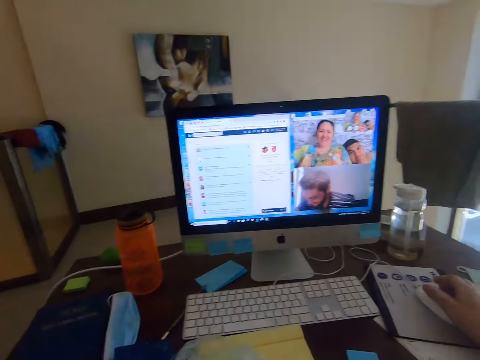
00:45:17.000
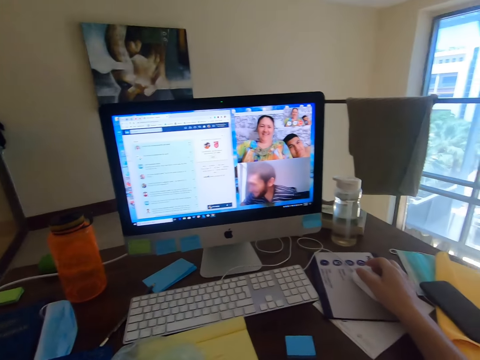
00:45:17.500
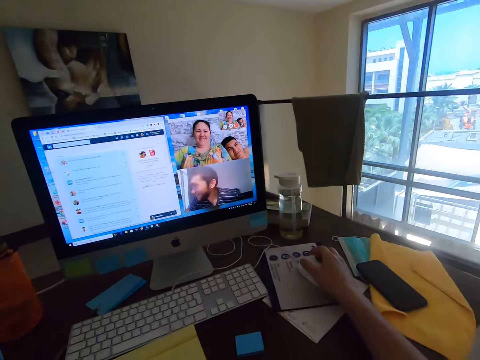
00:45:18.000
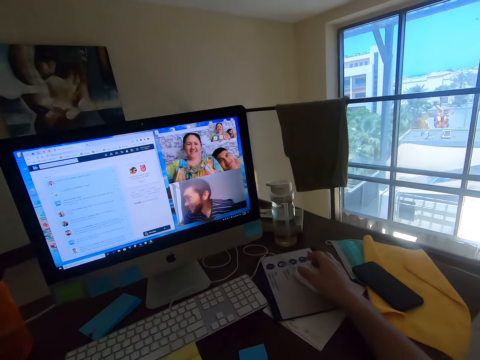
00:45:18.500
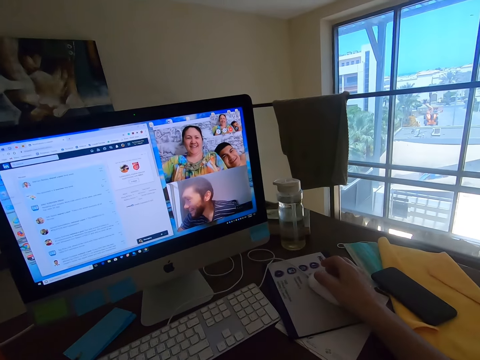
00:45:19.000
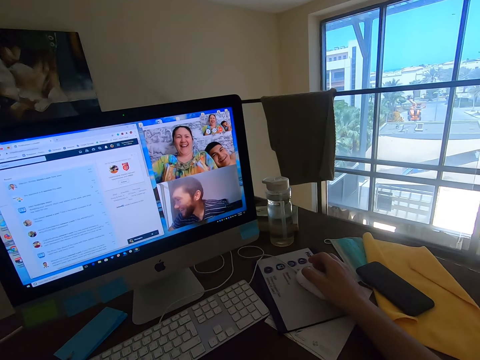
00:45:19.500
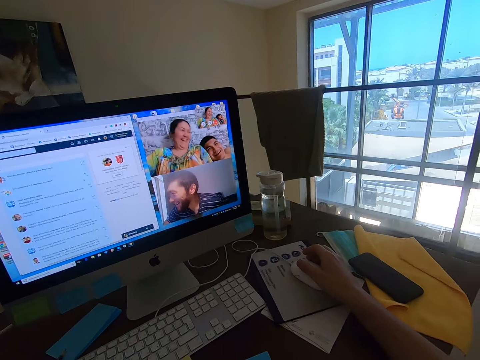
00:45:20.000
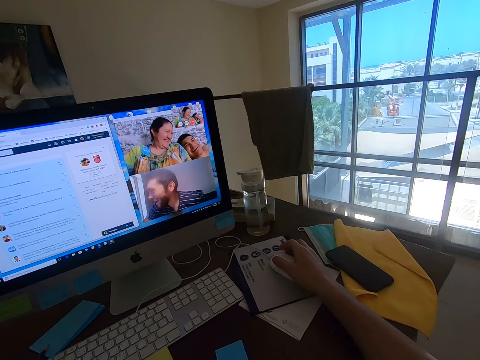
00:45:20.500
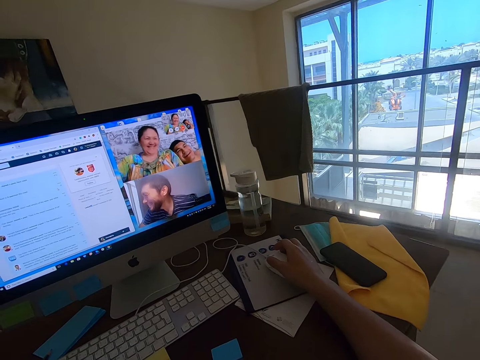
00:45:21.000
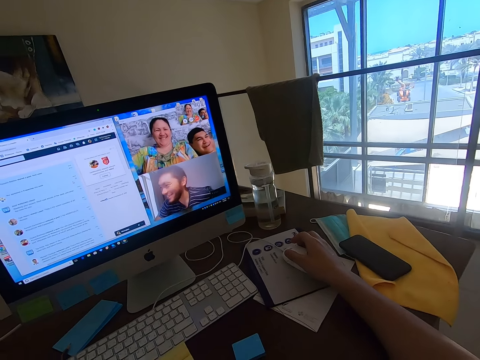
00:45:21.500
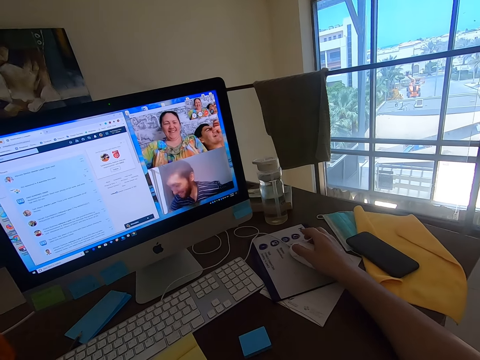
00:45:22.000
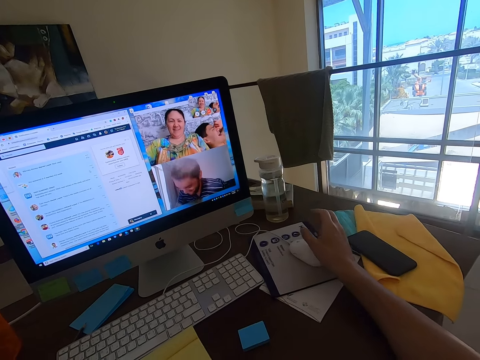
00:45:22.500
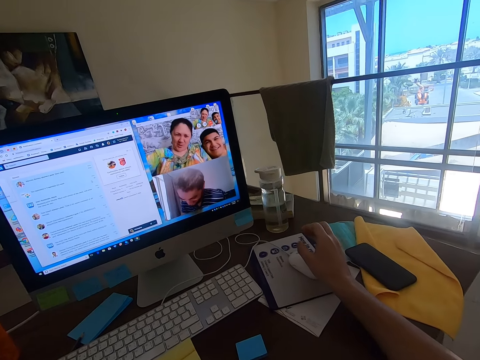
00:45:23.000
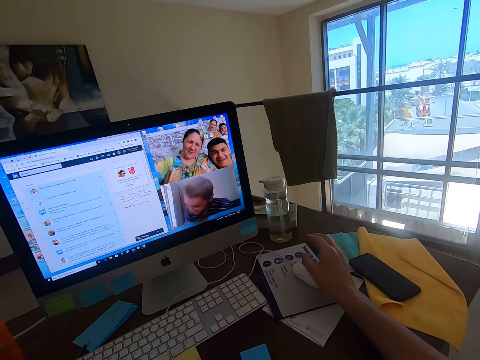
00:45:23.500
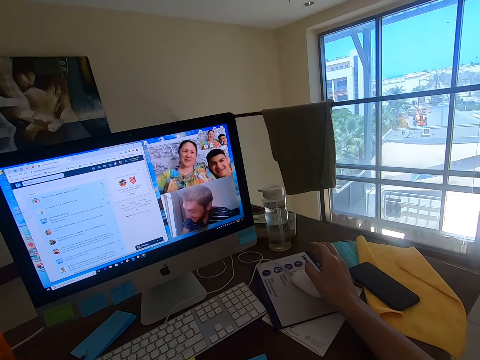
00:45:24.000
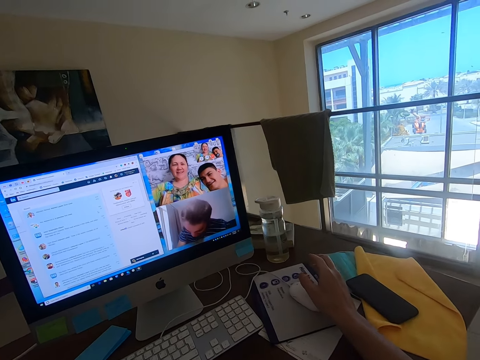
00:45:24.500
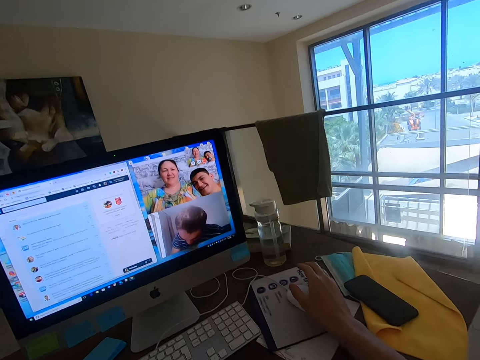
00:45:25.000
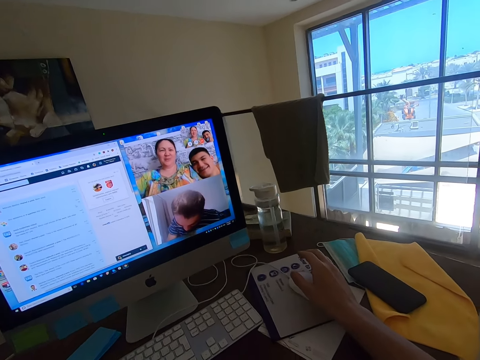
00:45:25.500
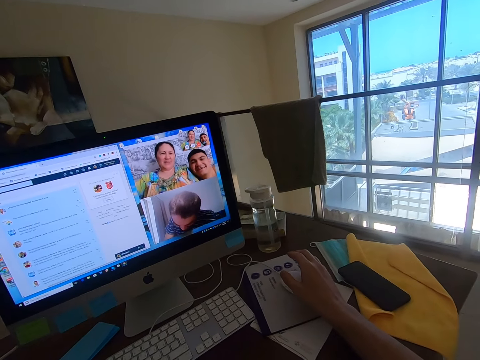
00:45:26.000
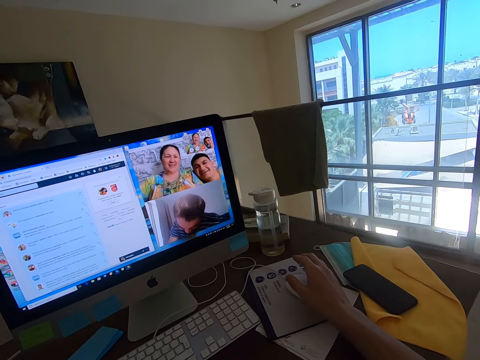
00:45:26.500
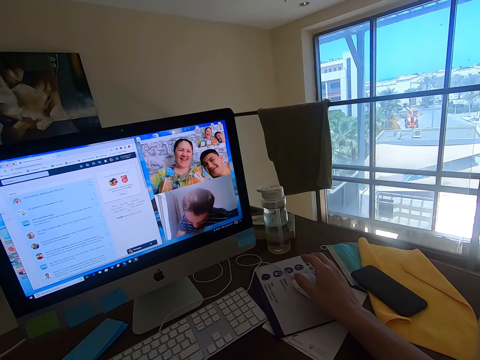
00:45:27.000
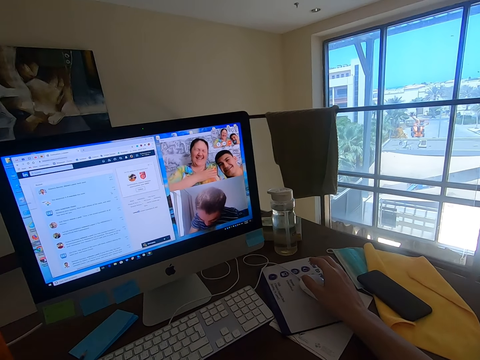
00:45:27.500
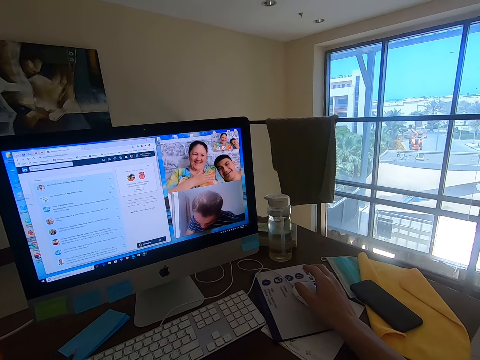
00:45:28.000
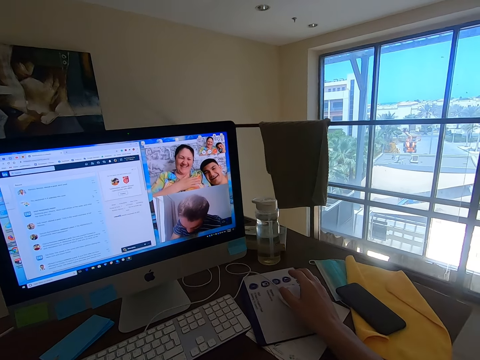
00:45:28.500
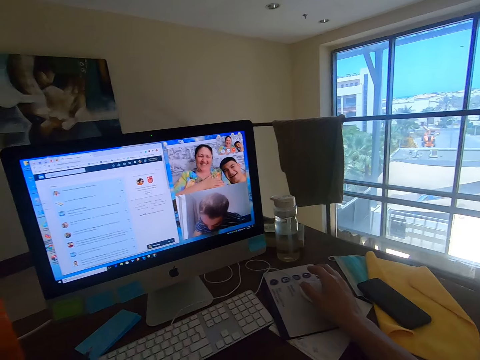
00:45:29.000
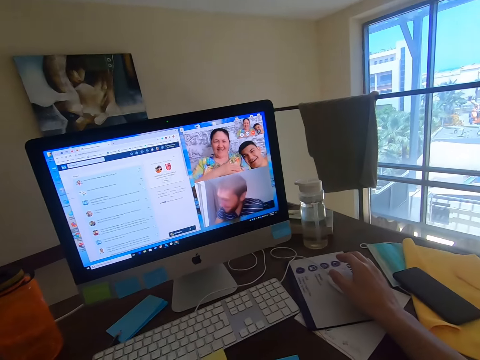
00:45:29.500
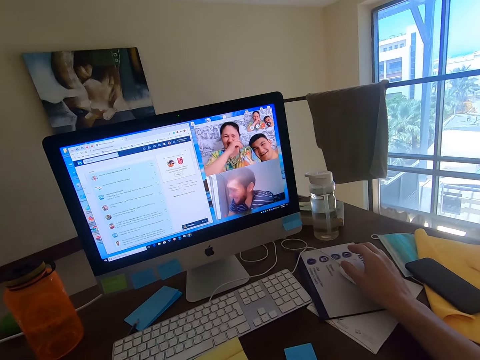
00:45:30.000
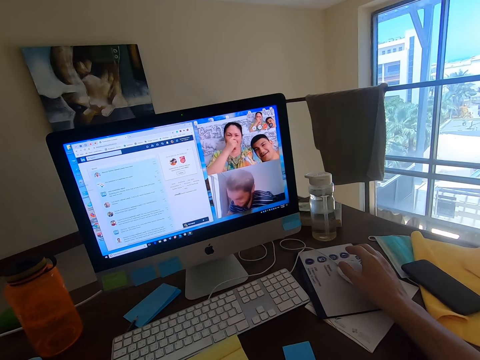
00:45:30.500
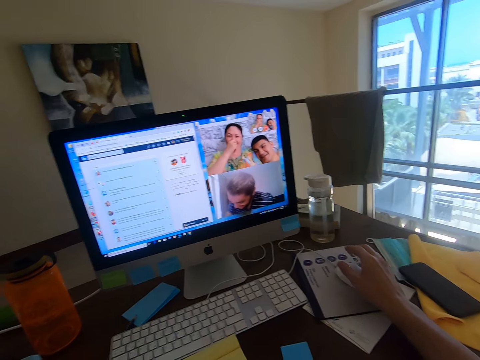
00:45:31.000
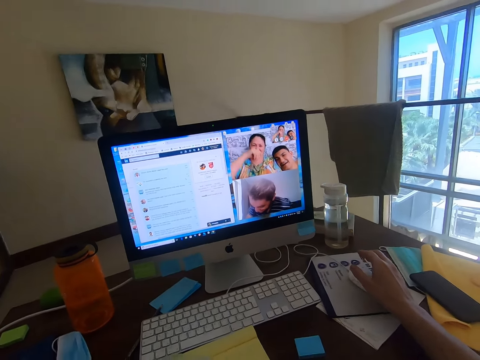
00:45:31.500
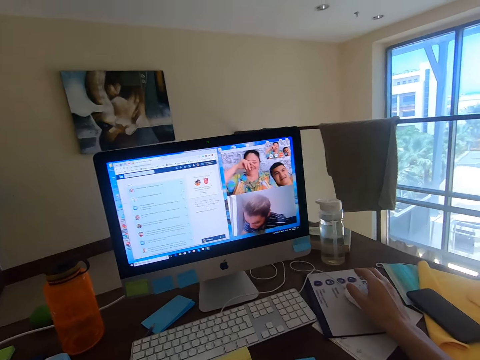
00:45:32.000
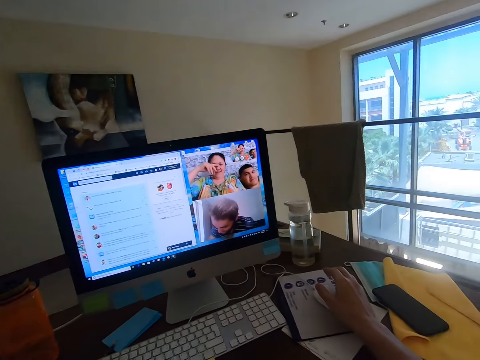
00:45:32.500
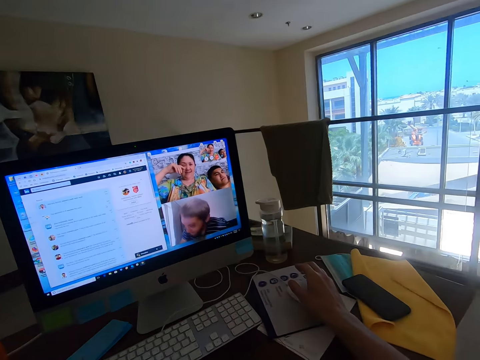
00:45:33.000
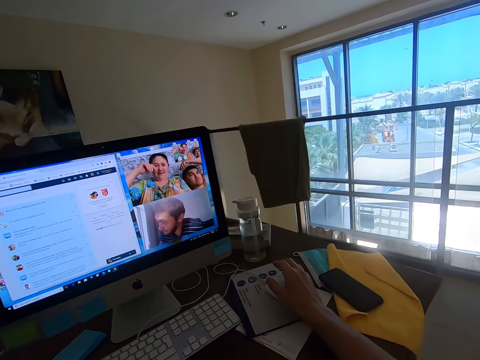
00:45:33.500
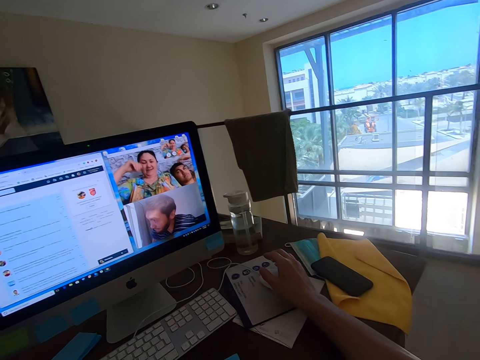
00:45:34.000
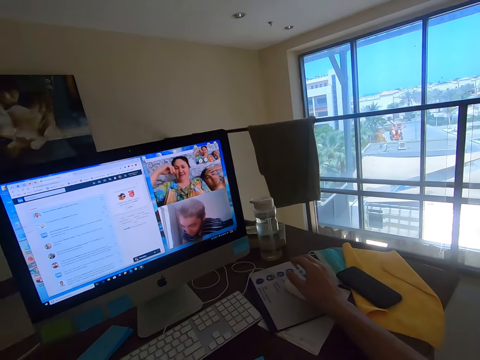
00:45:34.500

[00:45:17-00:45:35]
A woman converses with the camera wearer. The camera wearer converses with a man, the woman and another man.

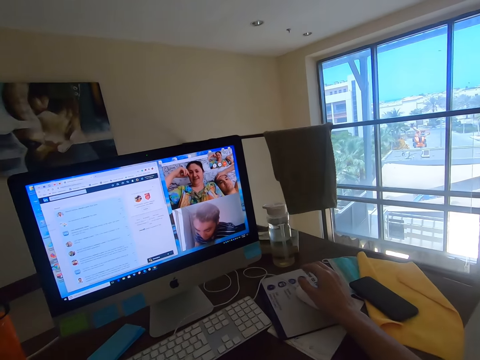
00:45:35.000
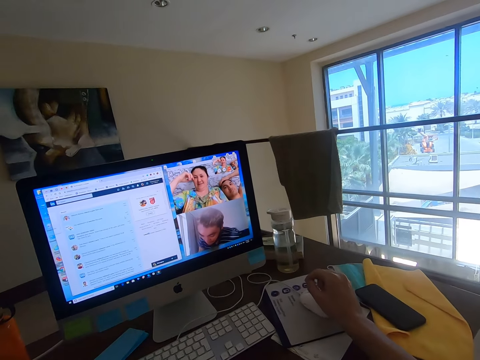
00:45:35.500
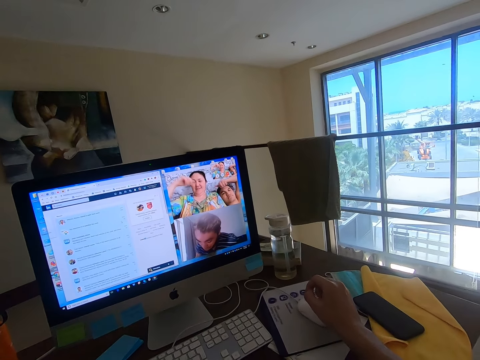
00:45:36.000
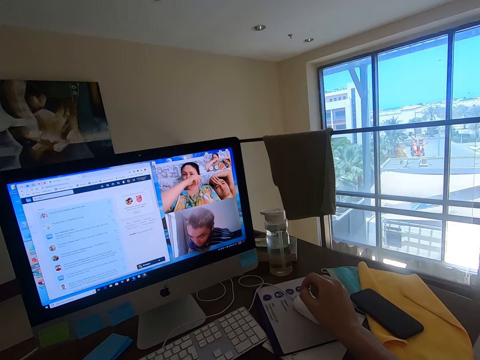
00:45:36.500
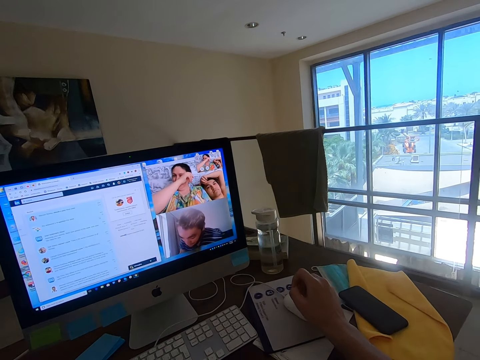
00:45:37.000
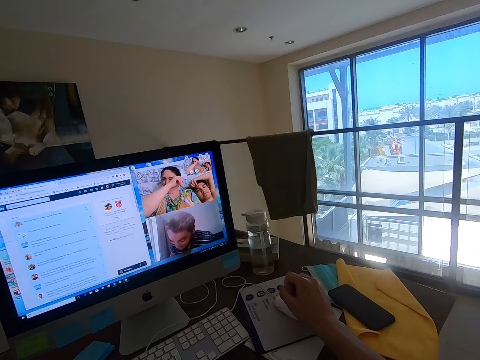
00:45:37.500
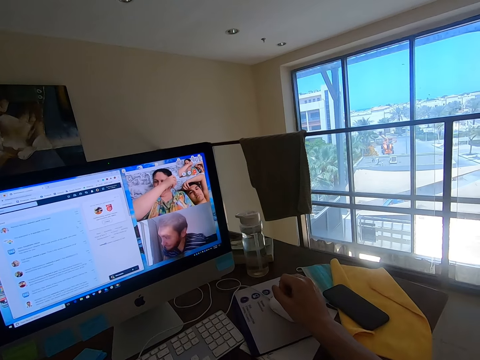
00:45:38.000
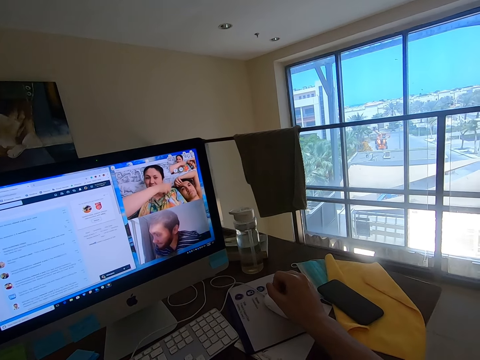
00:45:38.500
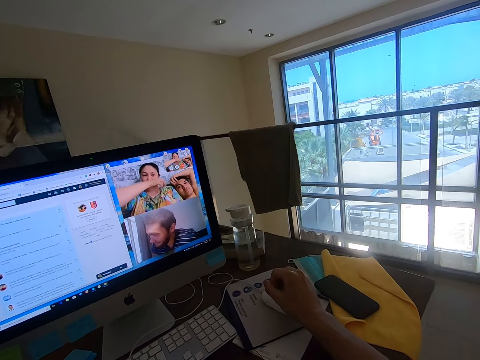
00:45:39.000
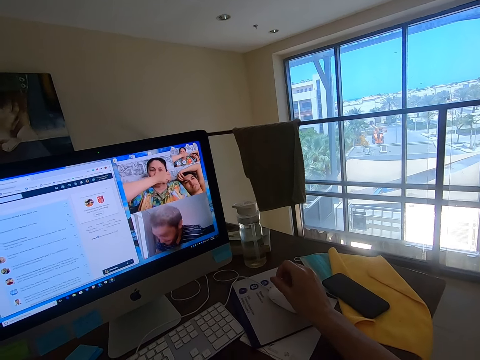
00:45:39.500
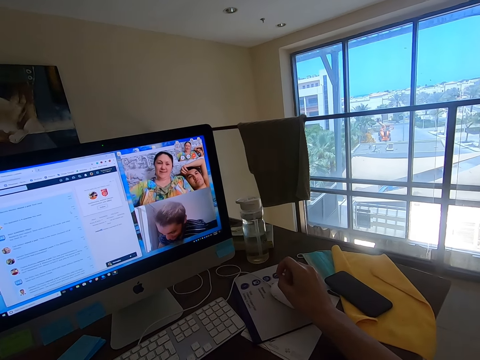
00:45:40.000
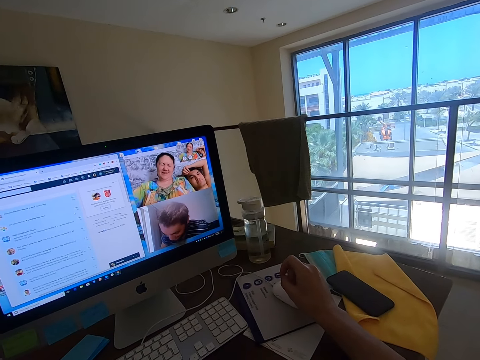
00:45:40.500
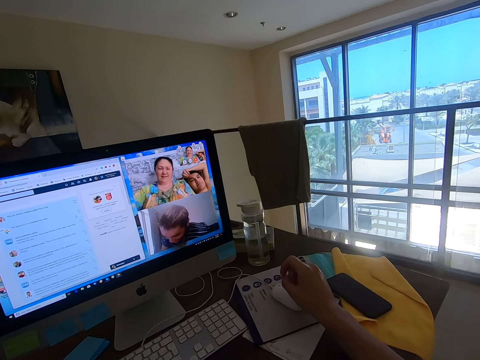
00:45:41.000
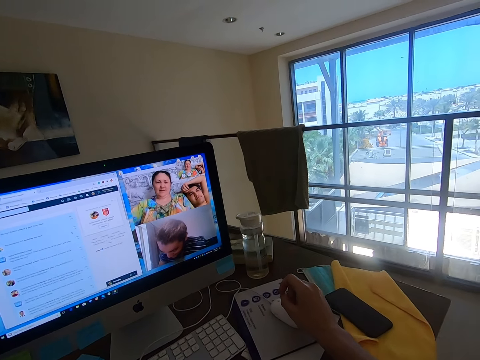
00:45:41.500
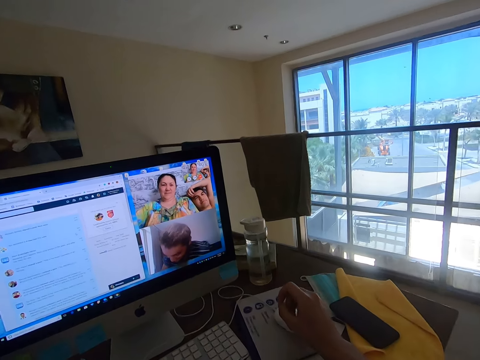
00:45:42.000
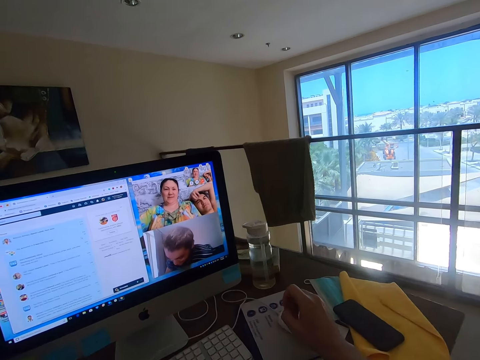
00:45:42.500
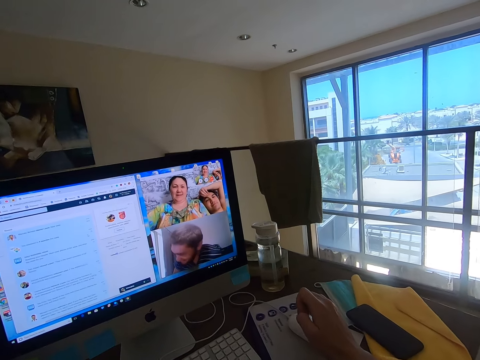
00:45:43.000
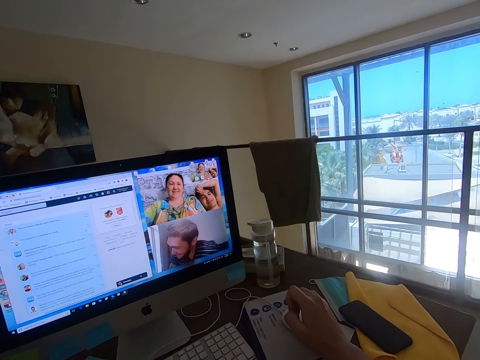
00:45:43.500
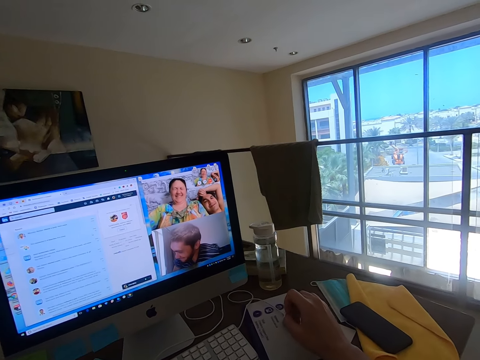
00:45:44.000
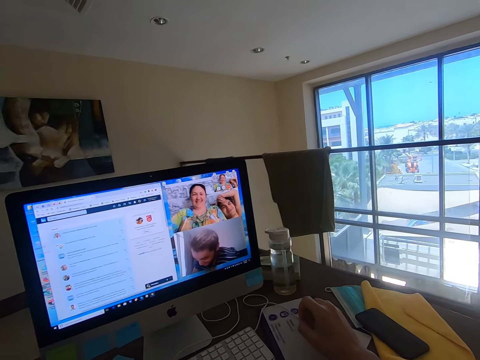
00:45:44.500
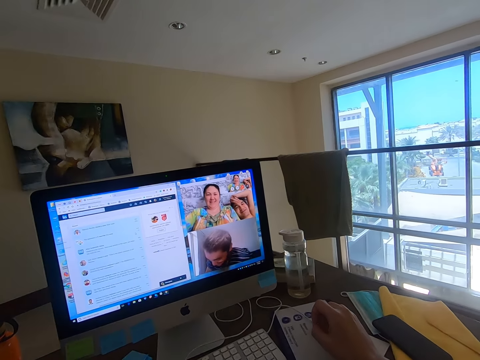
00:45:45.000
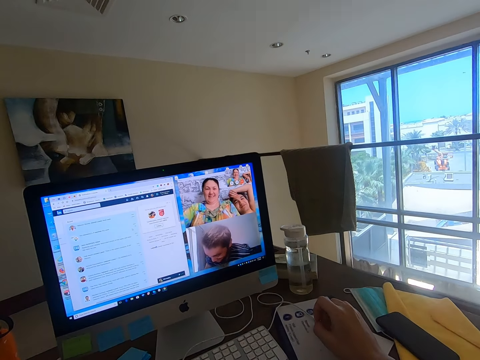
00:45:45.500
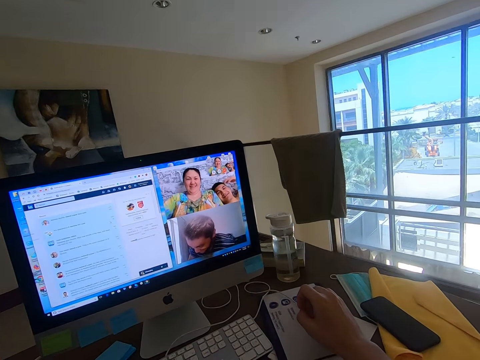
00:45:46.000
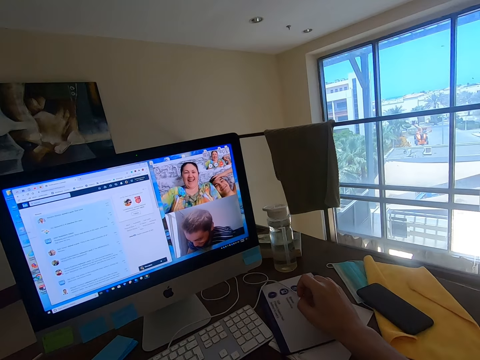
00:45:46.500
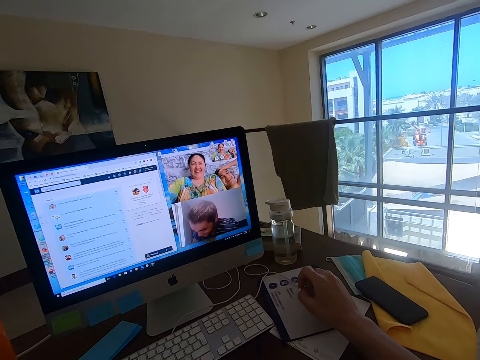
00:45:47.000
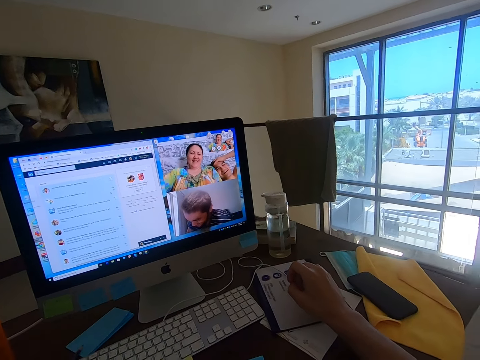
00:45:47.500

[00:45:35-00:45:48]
A man converses with the camera wearer.
